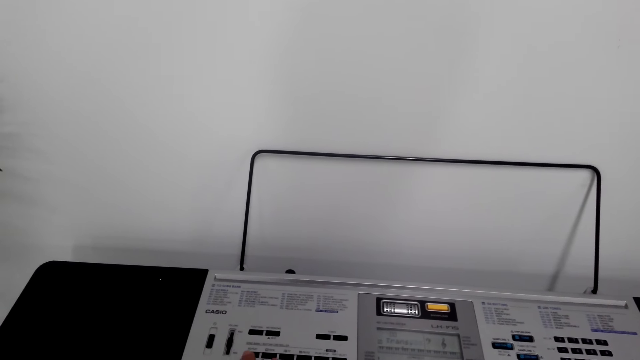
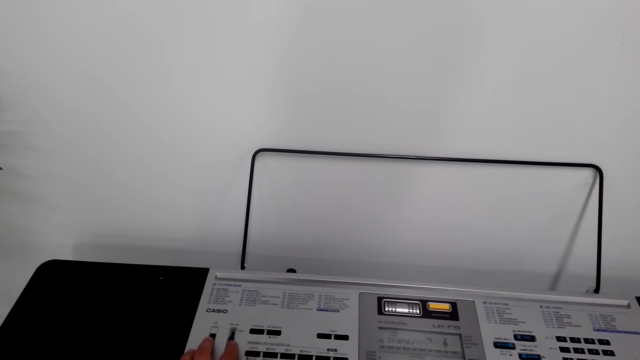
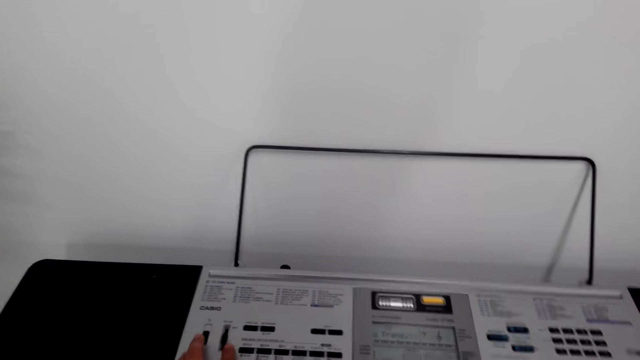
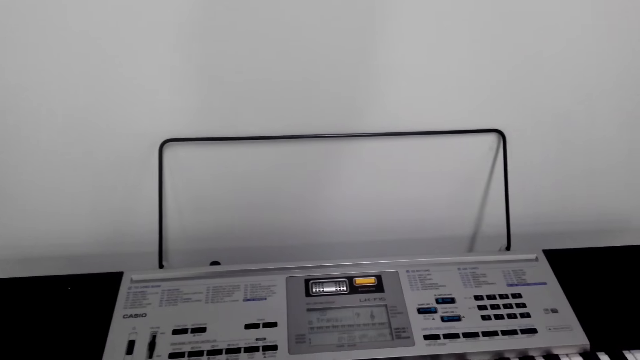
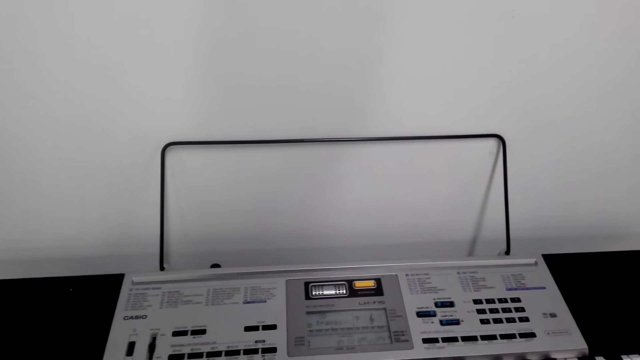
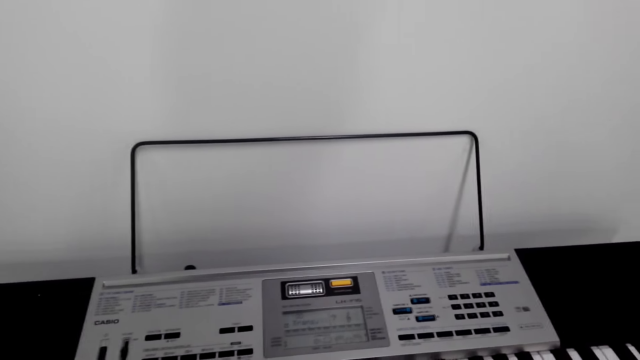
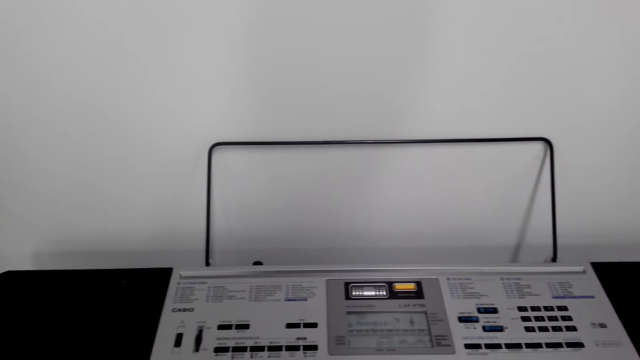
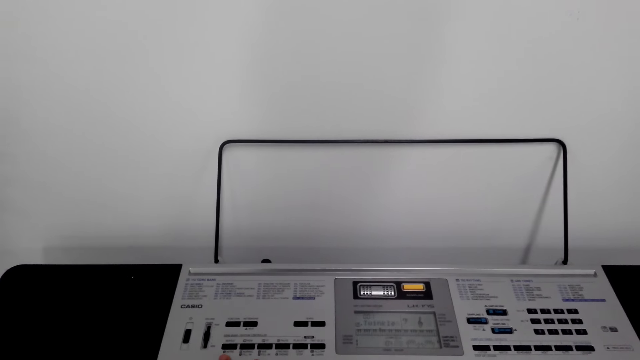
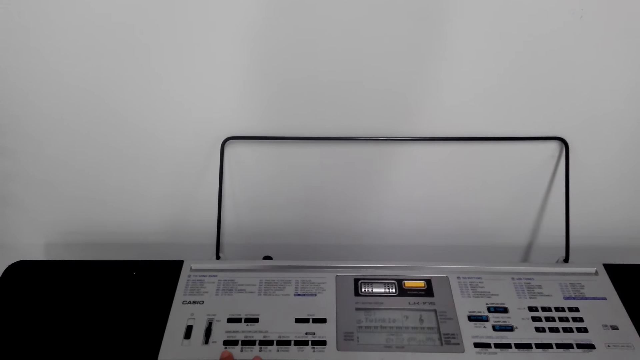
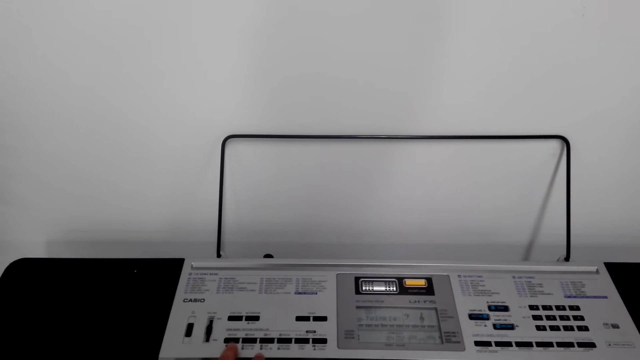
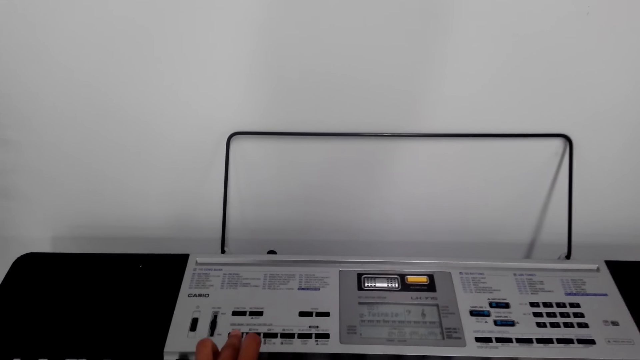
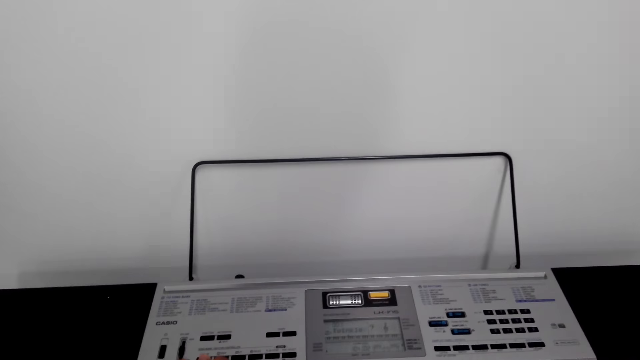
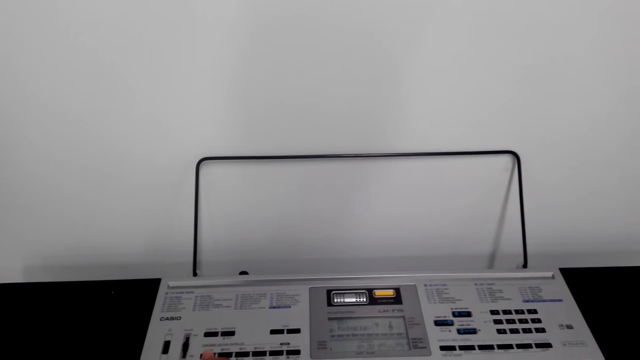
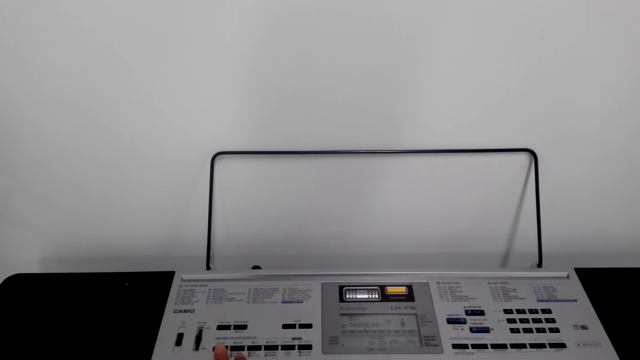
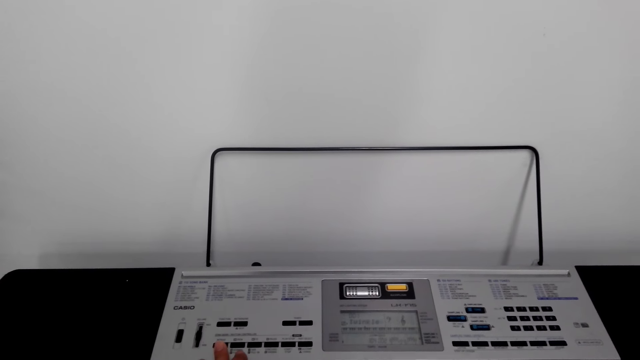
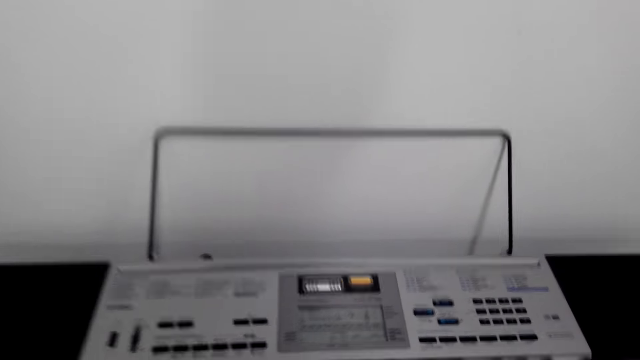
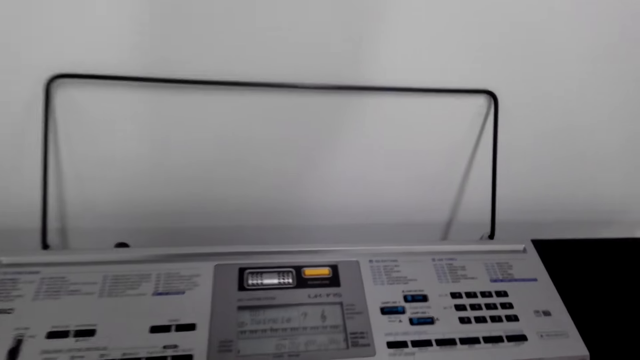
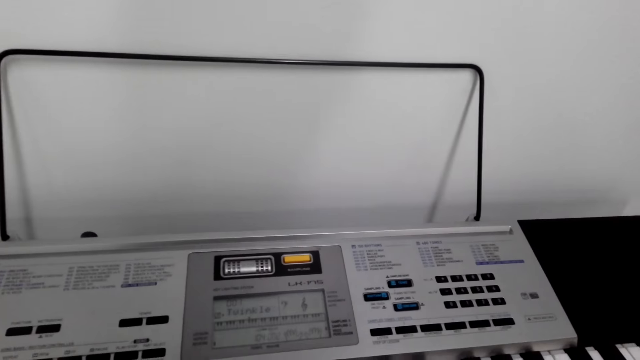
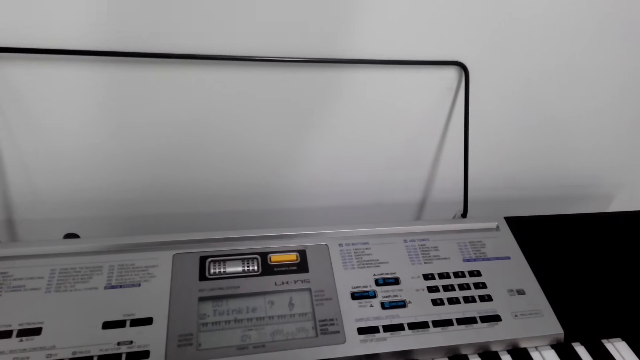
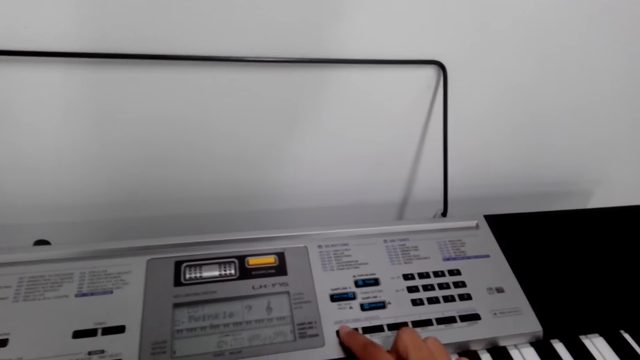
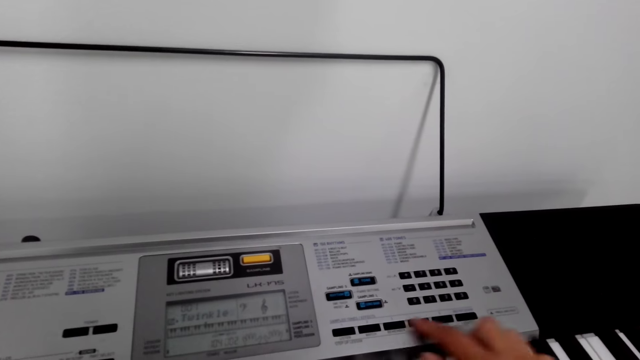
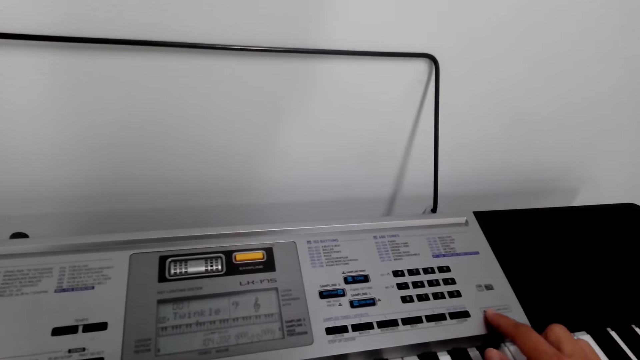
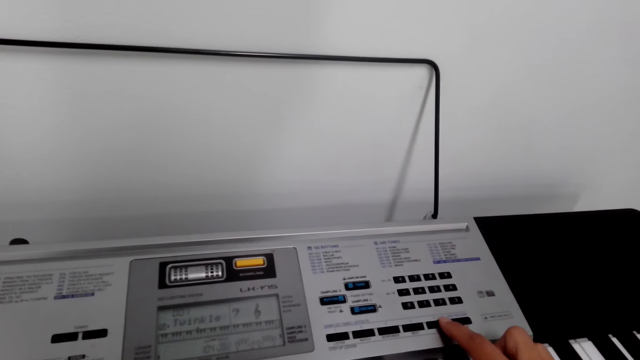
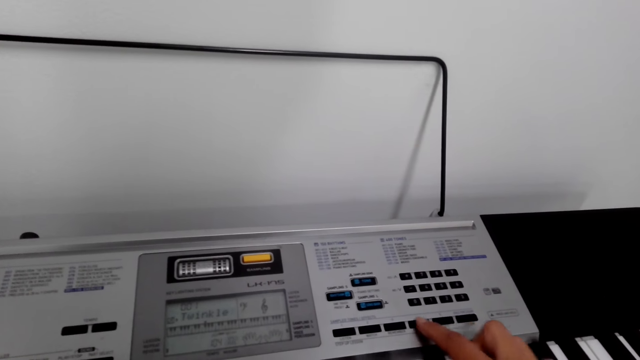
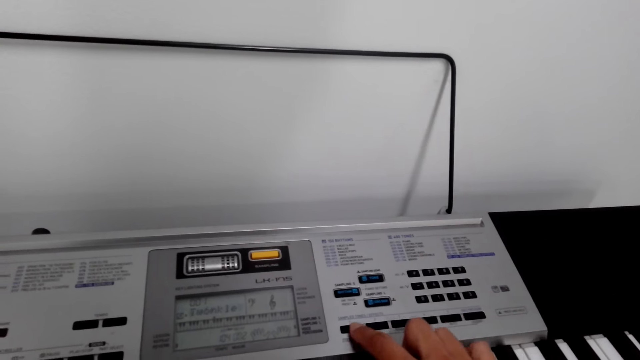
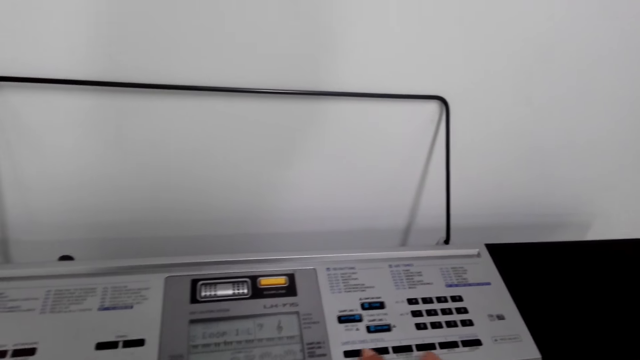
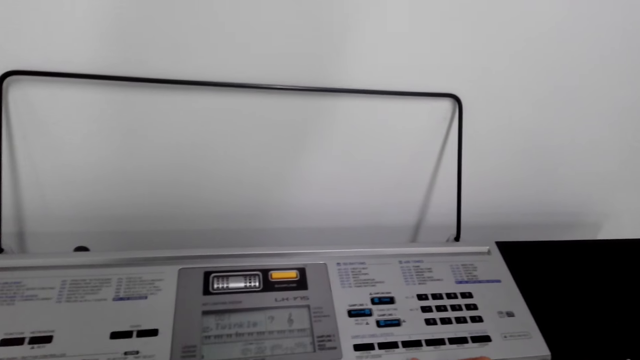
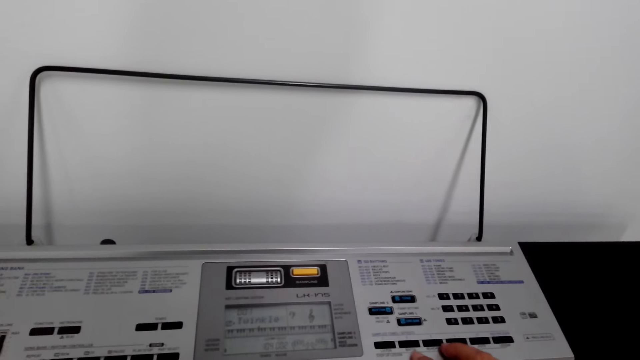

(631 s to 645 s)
The camera wearer presses the piano with the right hand.

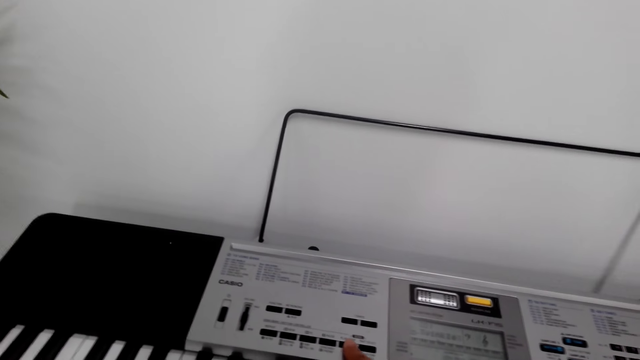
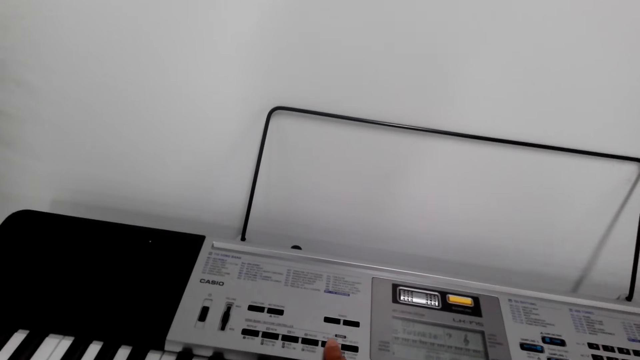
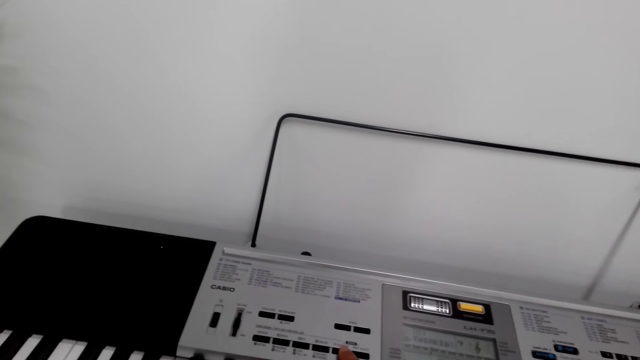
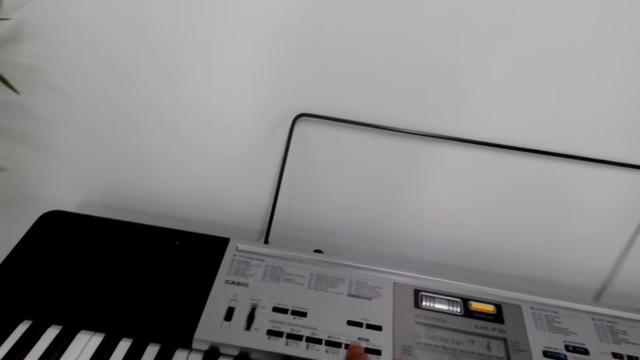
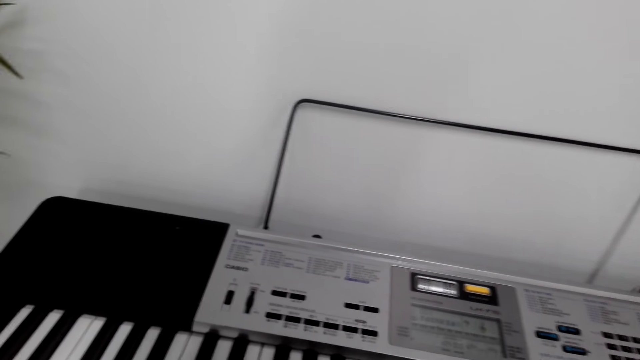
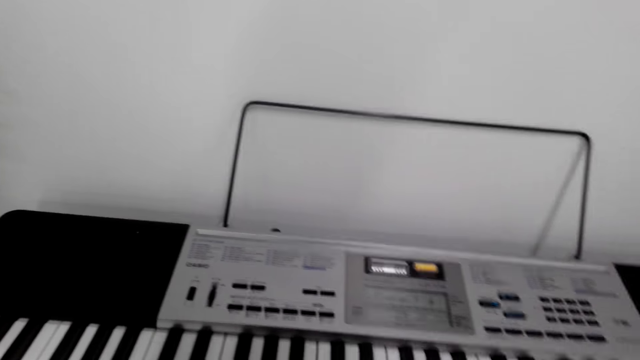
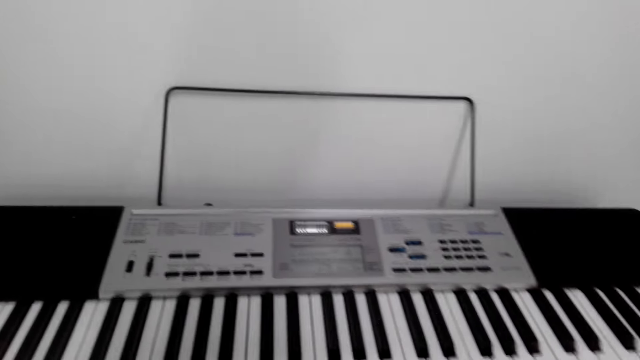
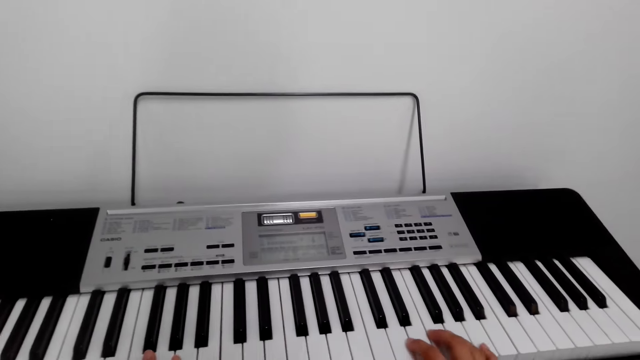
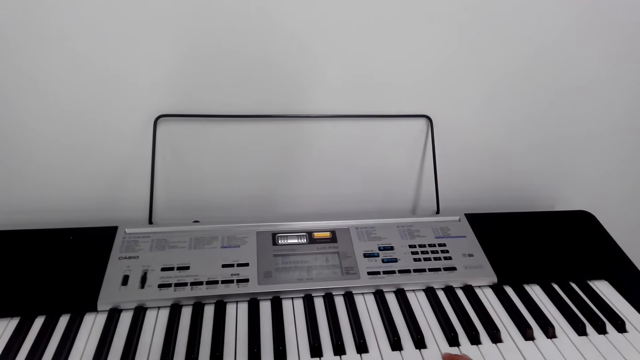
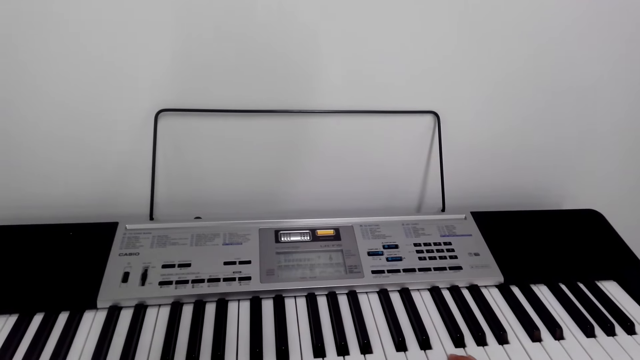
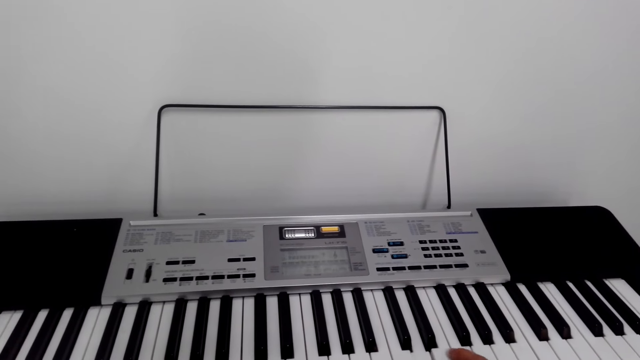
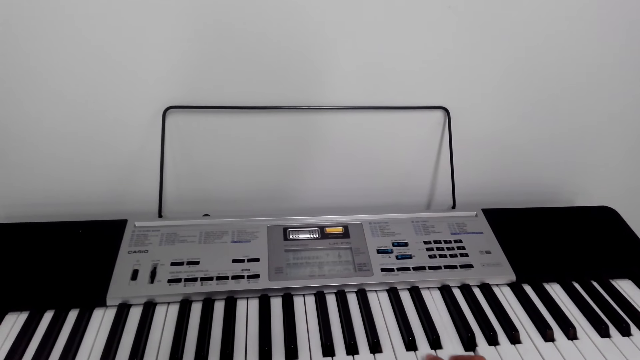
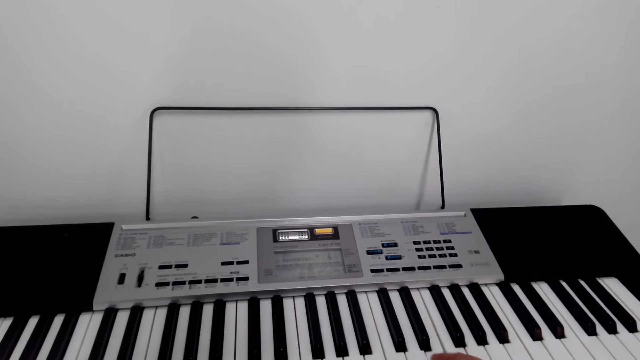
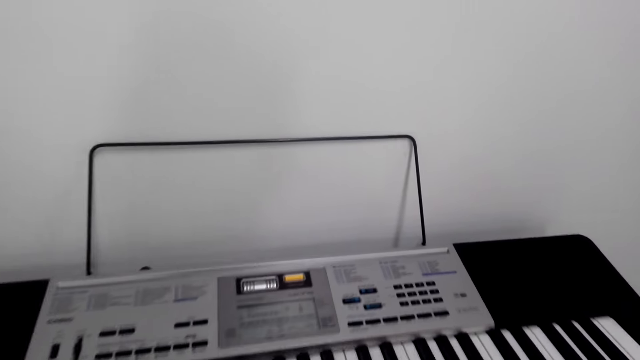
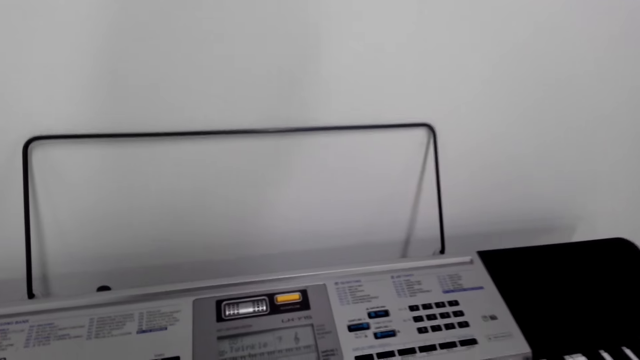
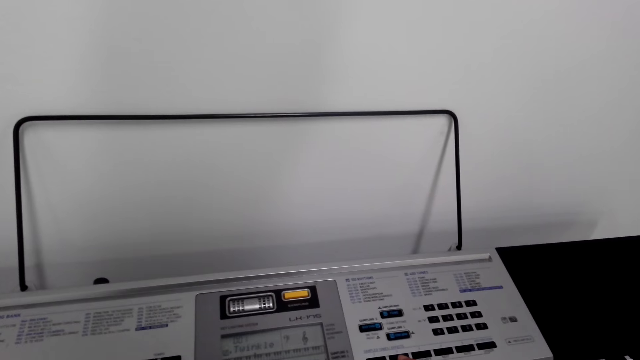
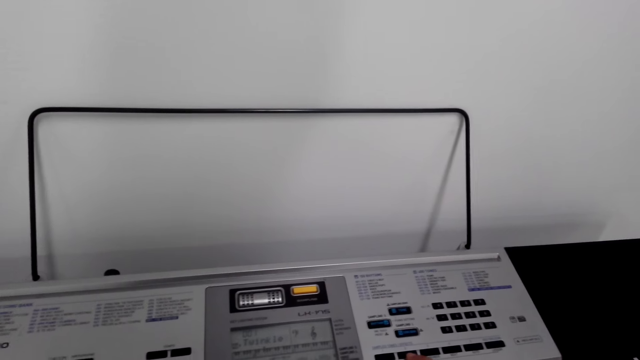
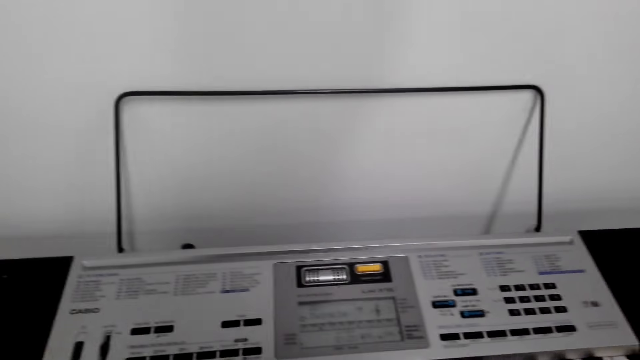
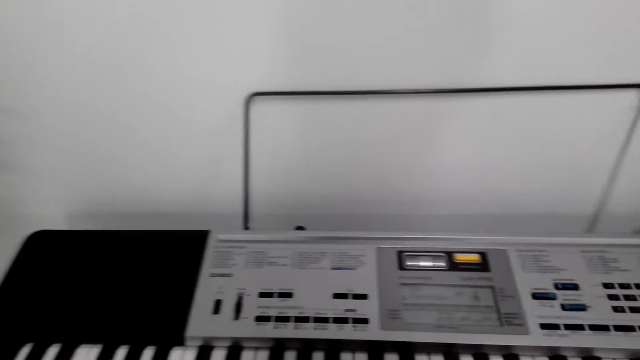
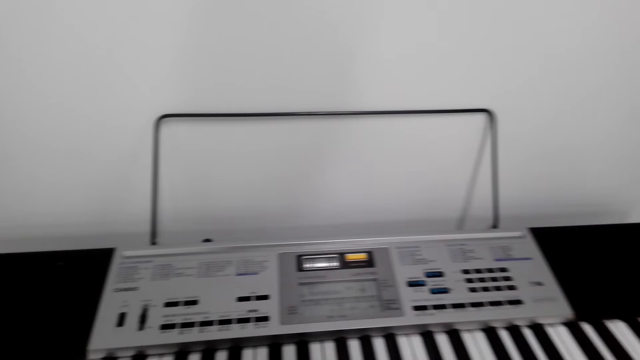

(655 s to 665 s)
The camera wearer plays the piano.
